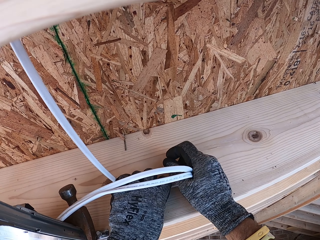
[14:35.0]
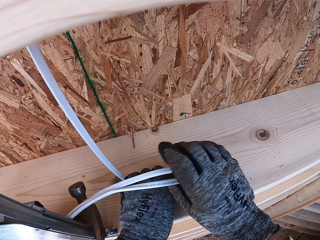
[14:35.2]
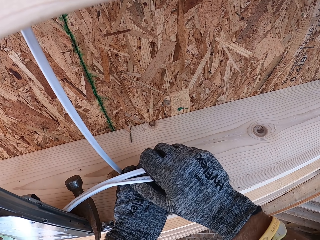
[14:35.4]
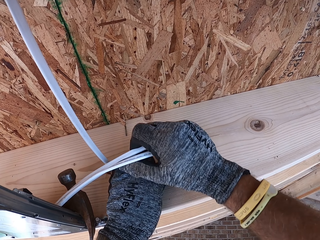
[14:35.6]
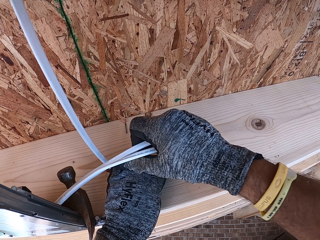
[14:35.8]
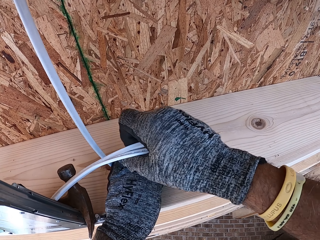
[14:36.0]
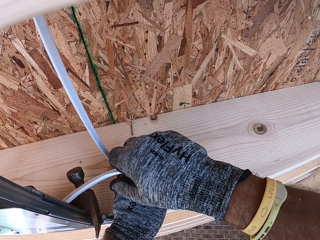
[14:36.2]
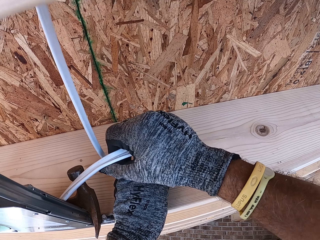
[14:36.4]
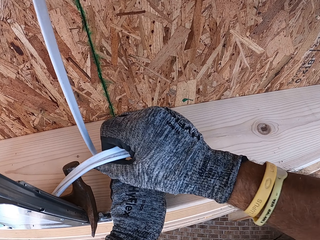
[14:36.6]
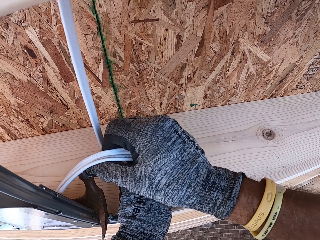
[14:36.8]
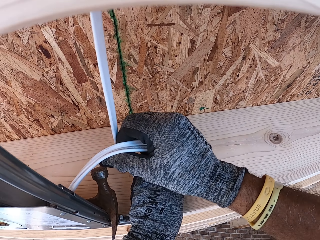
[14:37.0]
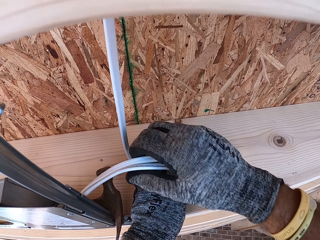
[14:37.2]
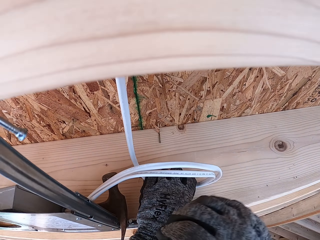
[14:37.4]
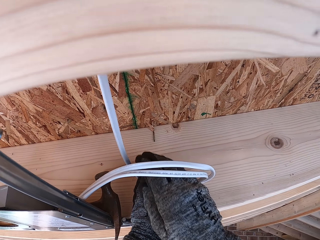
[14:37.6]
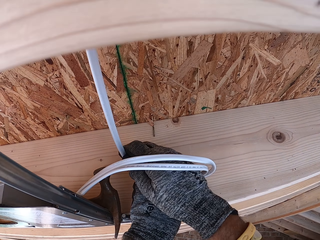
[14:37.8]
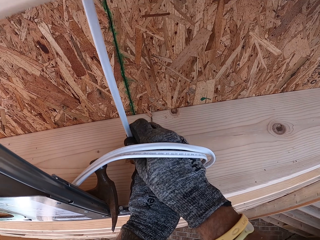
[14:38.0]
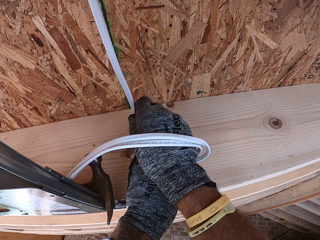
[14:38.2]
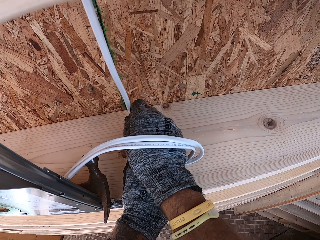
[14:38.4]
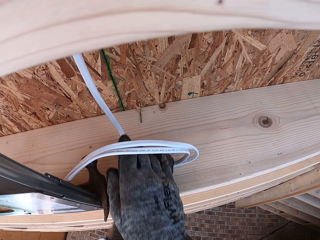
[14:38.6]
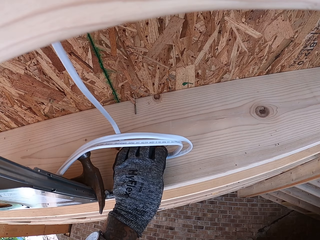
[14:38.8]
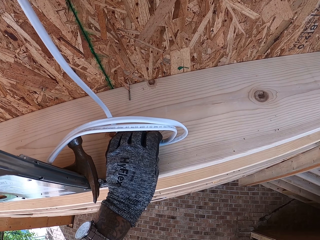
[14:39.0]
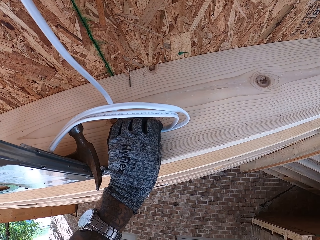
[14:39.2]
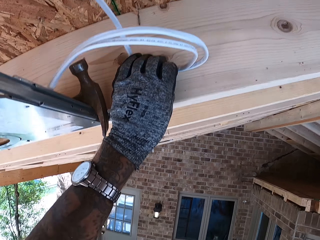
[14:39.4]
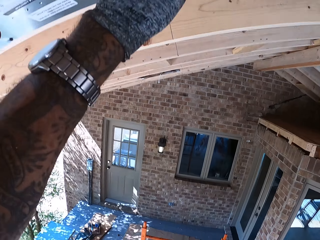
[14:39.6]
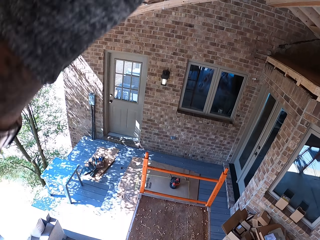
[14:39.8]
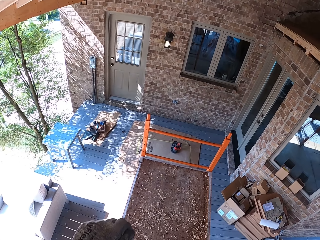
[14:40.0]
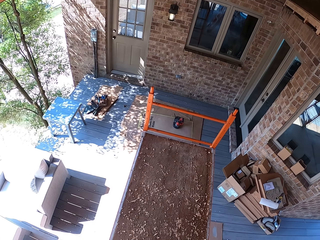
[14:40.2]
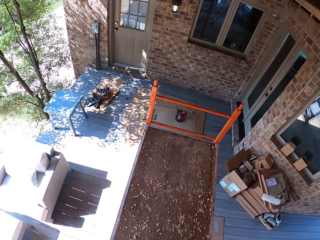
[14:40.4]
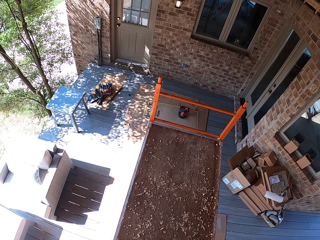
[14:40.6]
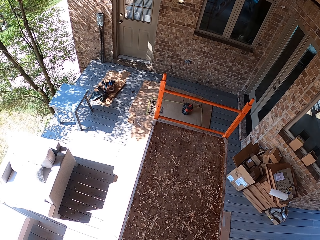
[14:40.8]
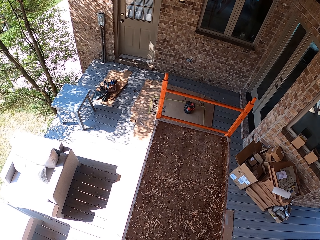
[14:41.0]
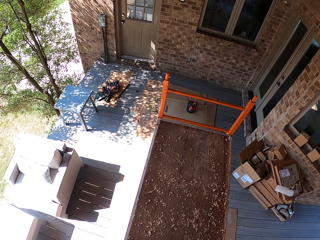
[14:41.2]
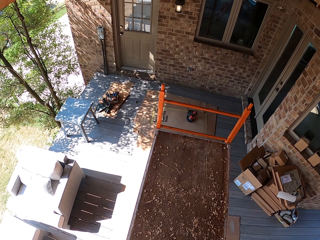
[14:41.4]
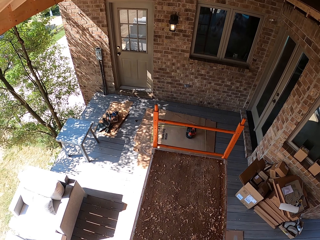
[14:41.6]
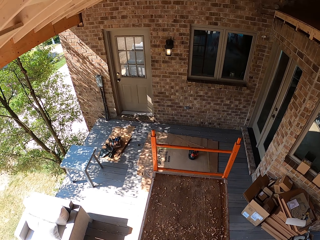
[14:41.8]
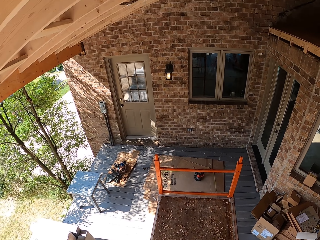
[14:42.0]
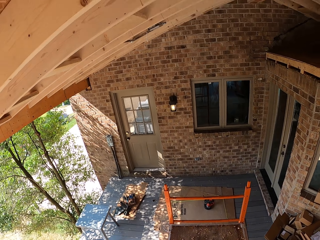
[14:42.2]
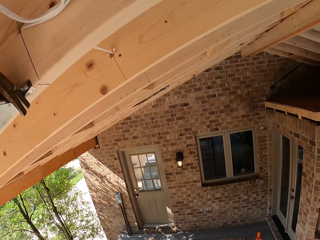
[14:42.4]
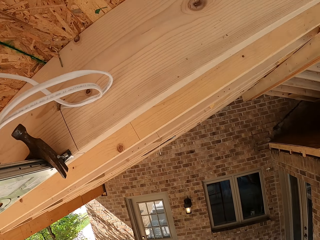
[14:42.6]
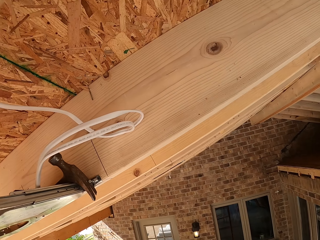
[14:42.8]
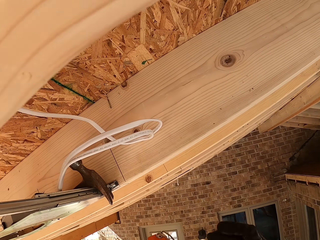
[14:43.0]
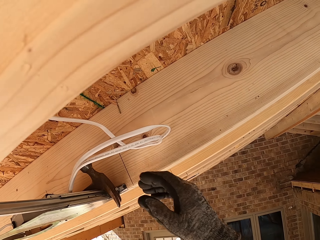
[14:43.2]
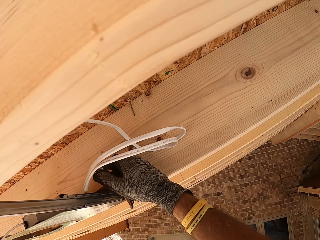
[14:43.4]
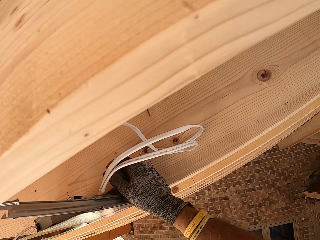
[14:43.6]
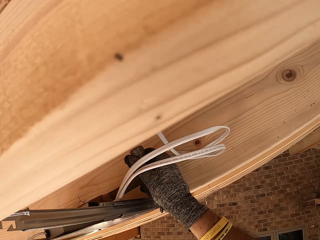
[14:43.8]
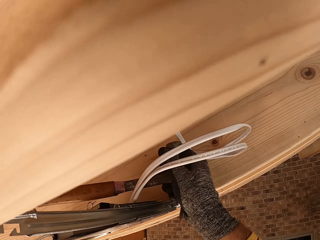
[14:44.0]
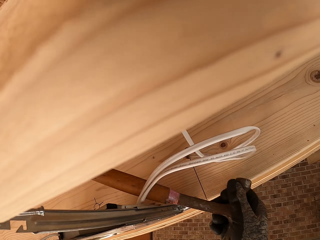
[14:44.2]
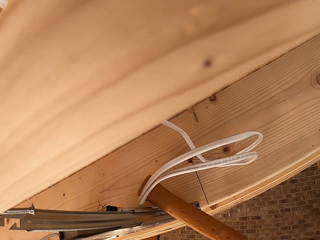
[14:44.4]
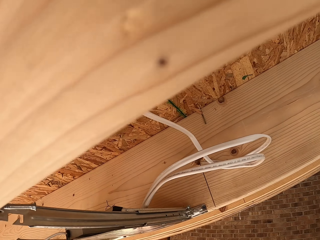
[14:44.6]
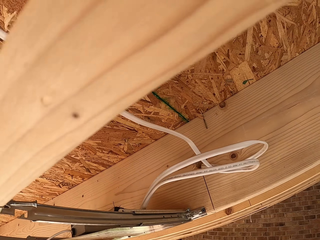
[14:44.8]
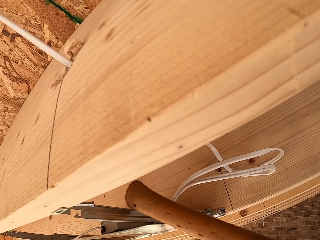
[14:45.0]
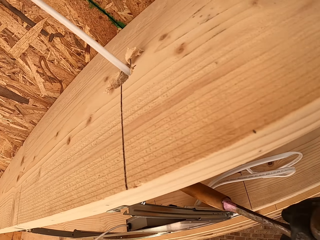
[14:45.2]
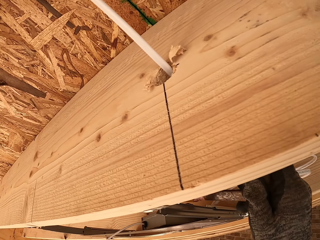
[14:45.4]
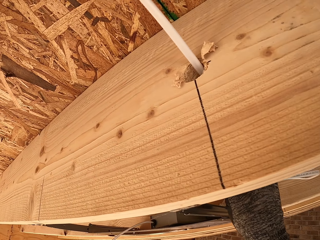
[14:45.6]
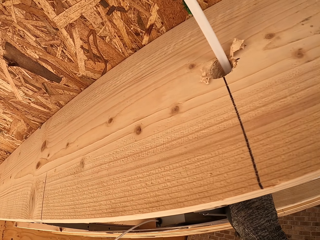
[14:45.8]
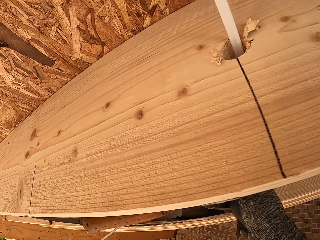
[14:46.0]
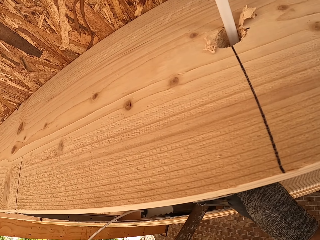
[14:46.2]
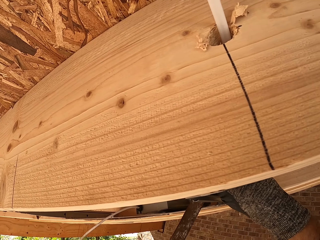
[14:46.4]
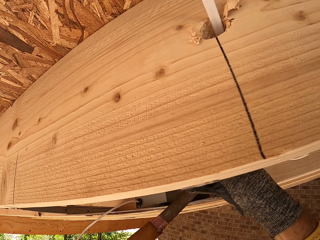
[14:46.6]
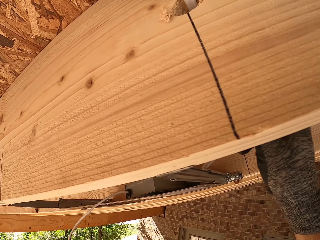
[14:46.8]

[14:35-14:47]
The camera wearer looks down. They grab the hammer.

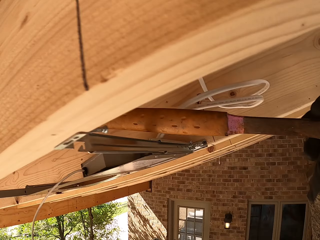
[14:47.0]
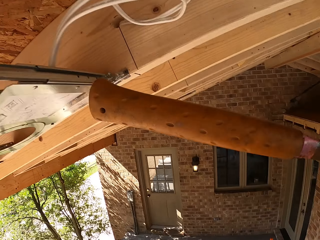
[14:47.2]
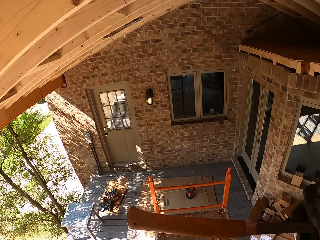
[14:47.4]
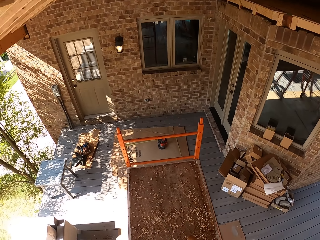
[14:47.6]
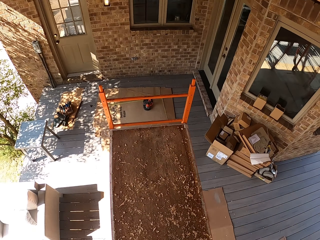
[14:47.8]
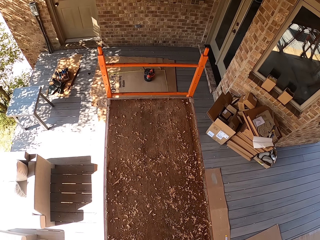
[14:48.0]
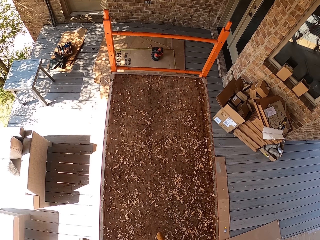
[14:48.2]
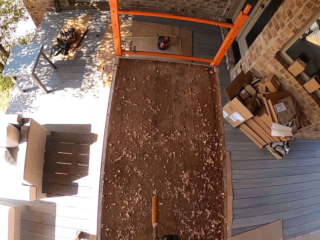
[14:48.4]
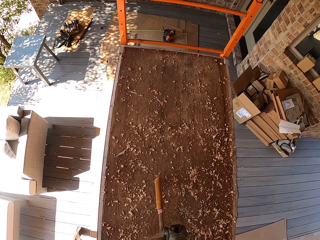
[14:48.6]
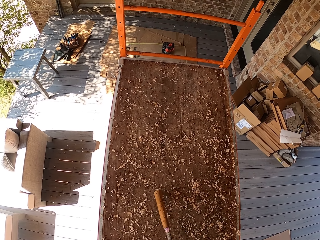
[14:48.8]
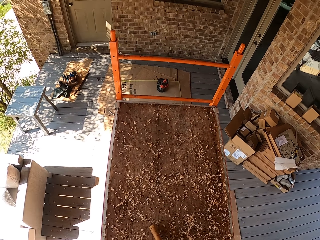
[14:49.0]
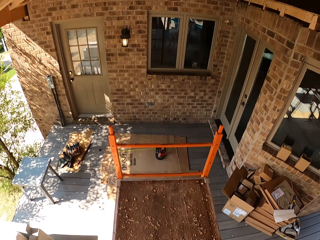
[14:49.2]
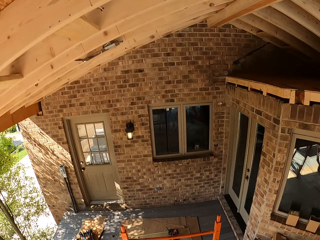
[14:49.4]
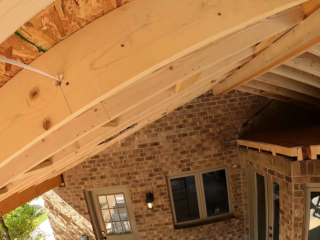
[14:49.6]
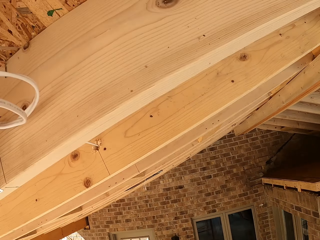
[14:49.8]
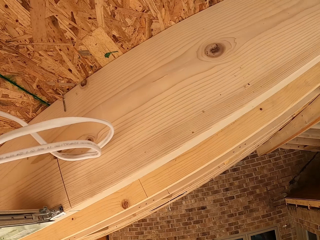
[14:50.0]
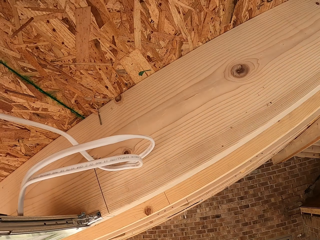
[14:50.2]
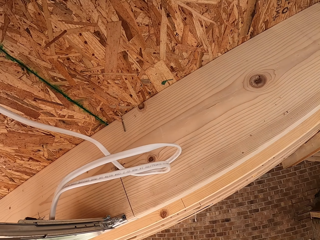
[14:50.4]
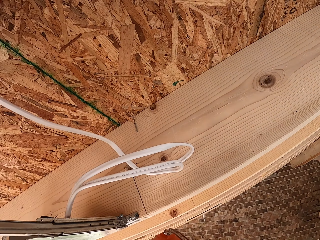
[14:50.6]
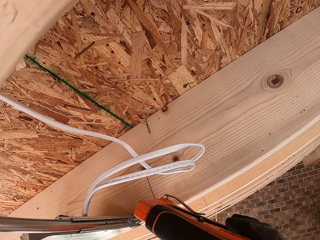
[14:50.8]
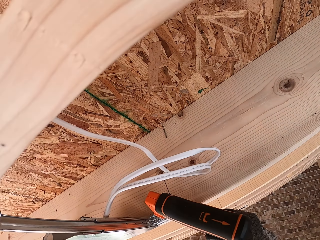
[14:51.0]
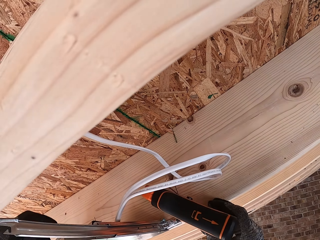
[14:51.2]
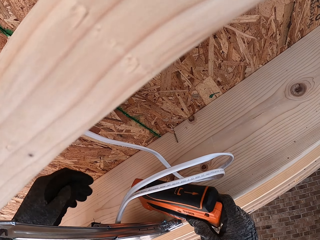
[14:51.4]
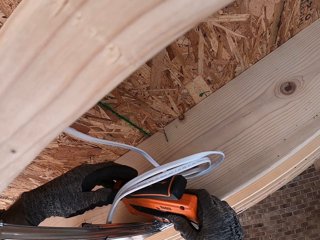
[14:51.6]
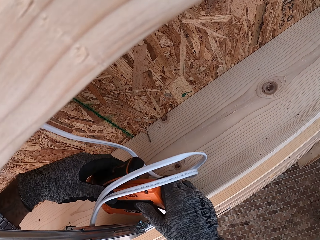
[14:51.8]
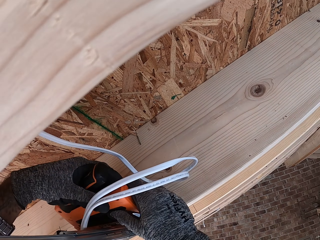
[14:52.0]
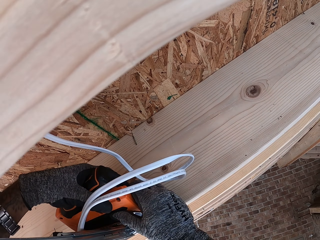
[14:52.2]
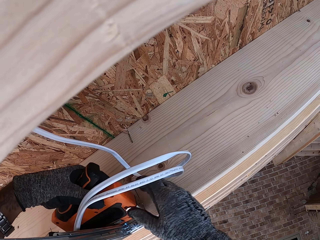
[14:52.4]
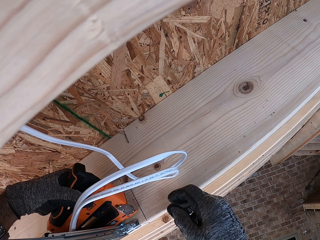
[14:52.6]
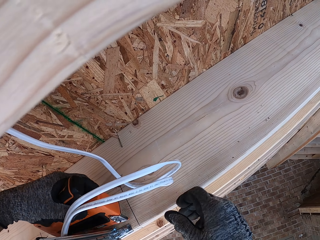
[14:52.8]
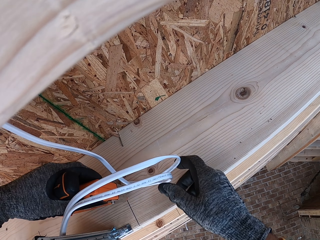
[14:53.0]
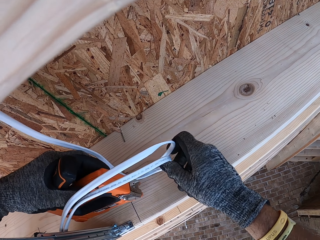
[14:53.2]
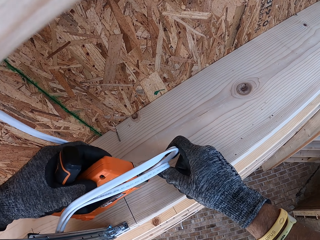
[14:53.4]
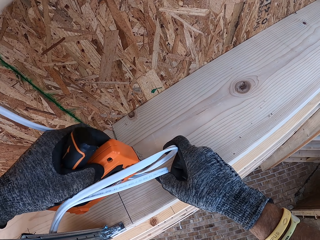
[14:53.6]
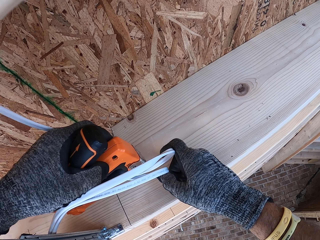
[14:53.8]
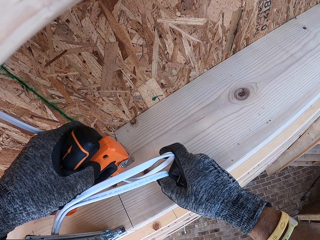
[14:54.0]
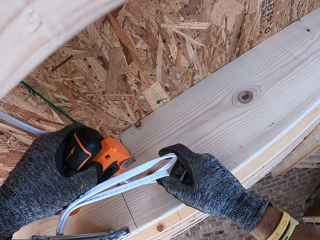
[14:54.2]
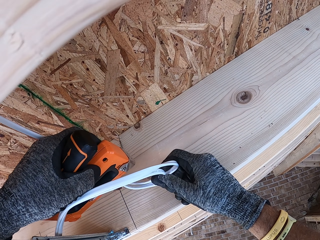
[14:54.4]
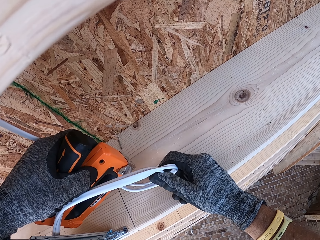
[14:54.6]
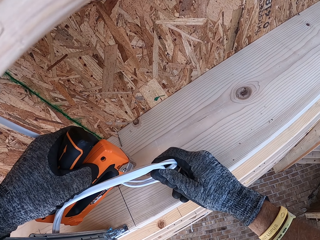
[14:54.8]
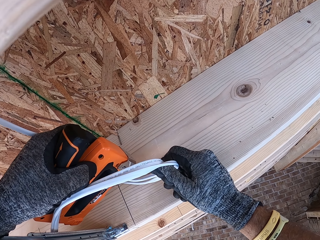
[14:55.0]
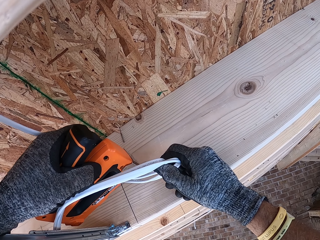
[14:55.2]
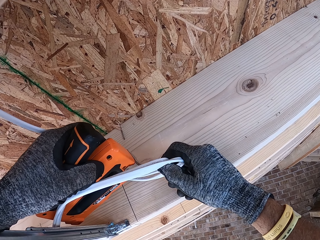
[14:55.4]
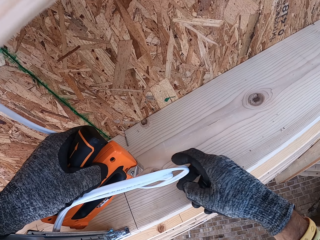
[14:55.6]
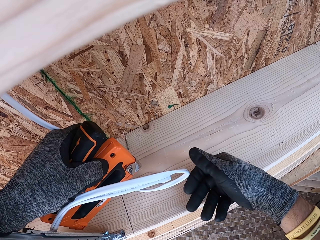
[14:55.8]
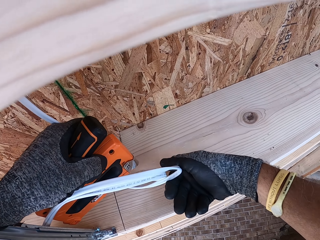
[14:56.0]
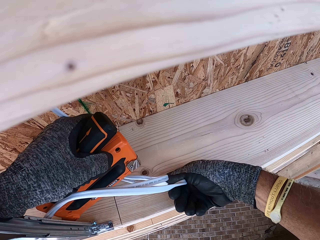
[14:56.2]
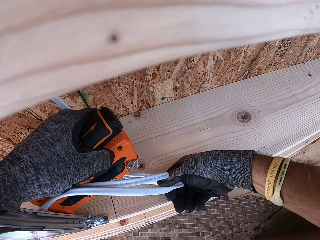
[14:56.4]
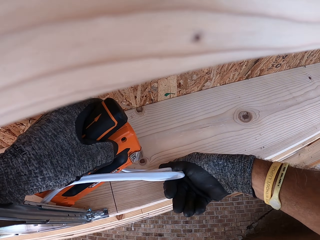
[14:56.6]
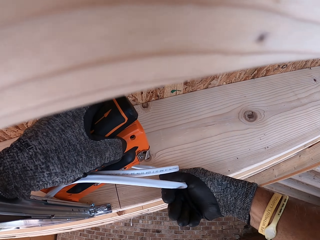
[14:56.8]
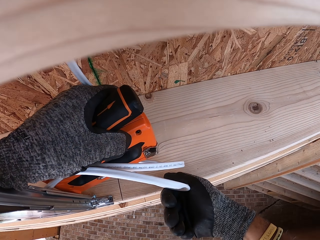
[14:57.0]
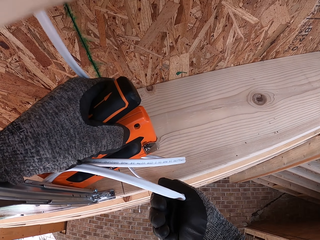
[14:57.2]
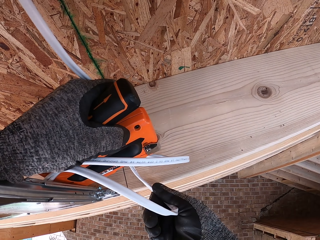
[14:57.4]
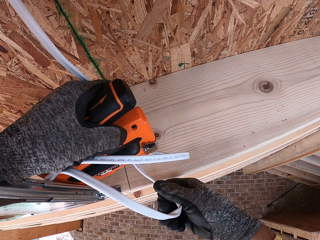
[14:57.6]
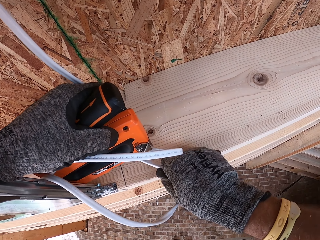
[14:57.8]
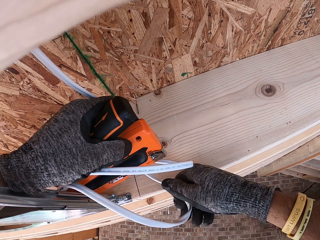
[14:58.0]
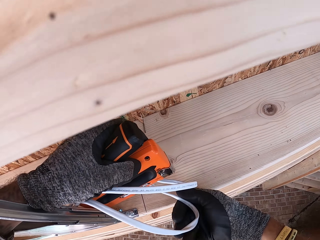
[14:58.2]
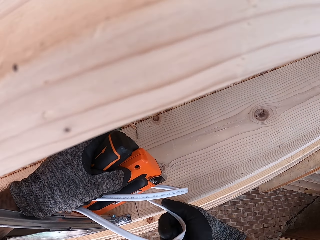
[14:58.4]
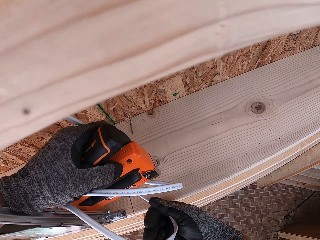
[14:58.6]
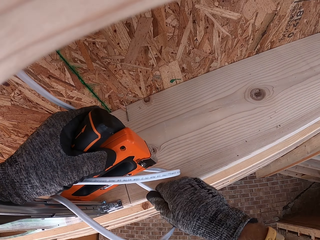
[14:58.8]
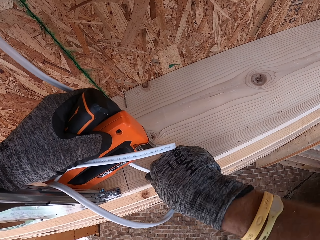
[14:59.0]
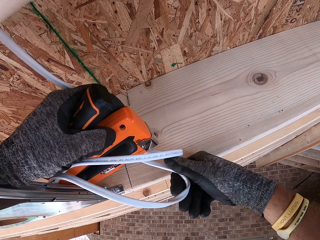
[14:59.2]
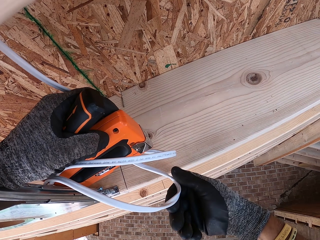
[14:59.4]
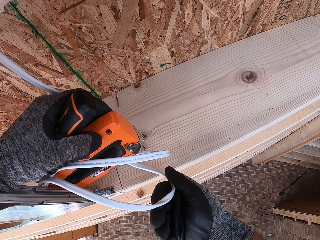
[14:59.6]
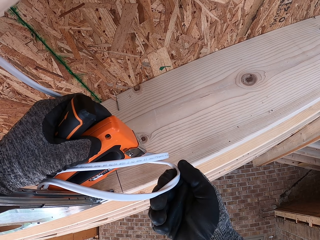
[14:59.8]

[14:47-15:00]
The camera wearer puts the hammer on the work surface. They hold the cable stapler gun. They hold the cable stapler gun again. They fix the wire. They fold the cable.
